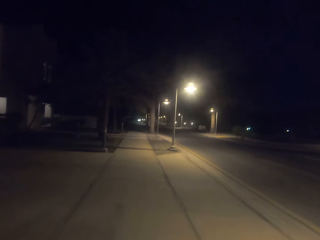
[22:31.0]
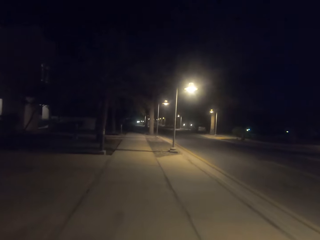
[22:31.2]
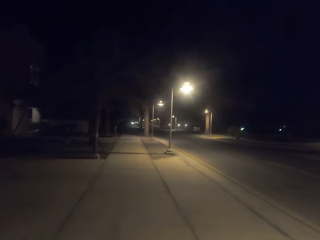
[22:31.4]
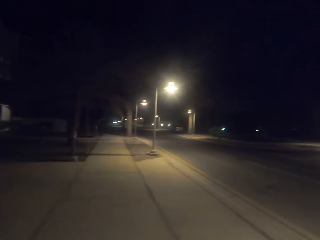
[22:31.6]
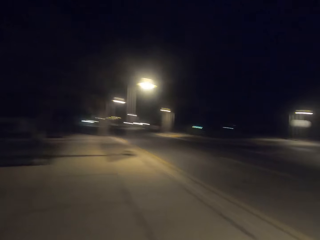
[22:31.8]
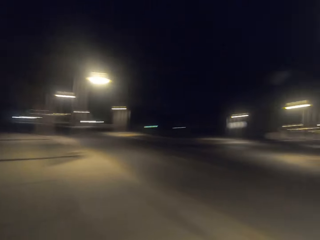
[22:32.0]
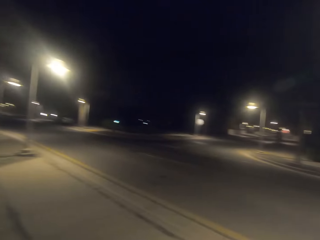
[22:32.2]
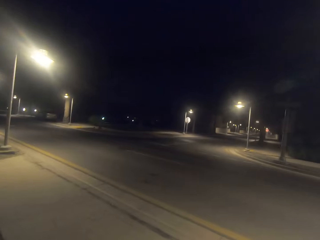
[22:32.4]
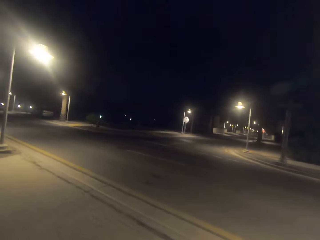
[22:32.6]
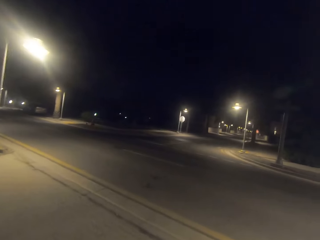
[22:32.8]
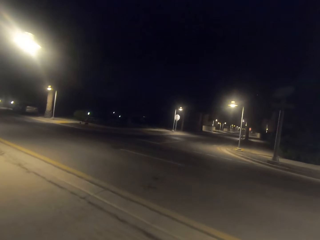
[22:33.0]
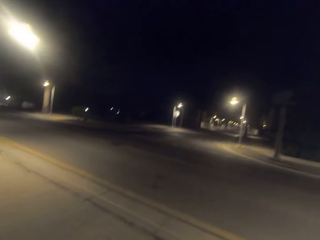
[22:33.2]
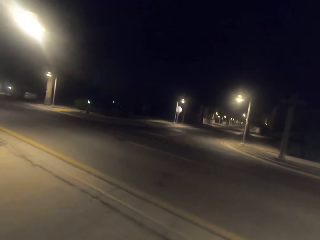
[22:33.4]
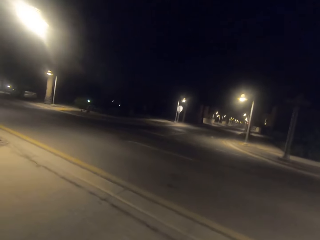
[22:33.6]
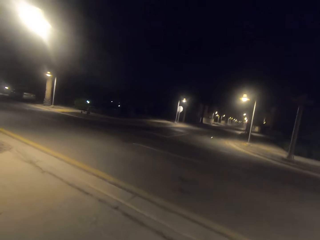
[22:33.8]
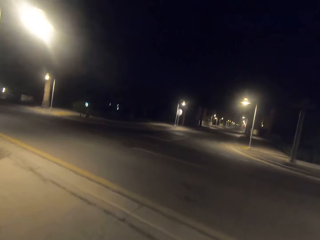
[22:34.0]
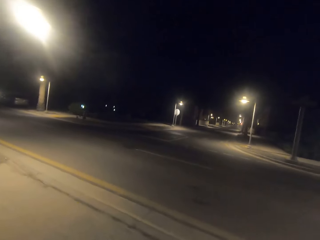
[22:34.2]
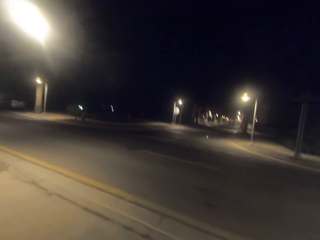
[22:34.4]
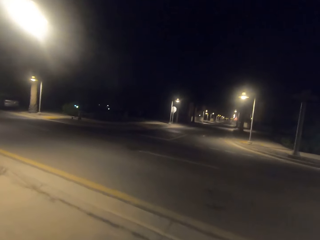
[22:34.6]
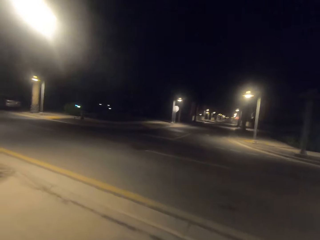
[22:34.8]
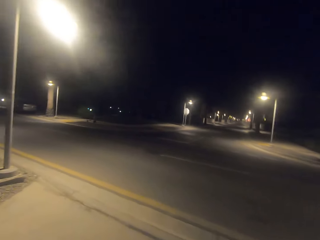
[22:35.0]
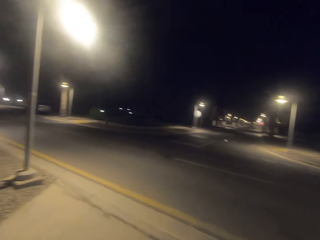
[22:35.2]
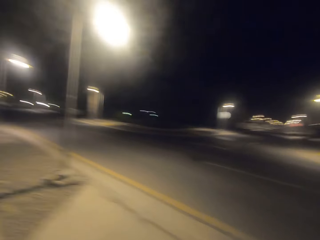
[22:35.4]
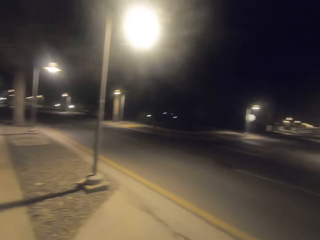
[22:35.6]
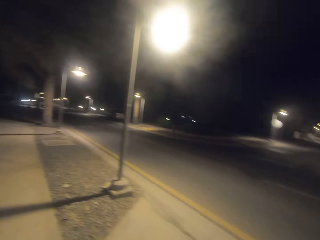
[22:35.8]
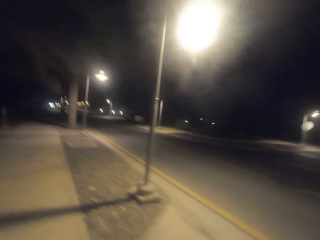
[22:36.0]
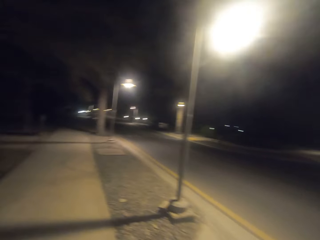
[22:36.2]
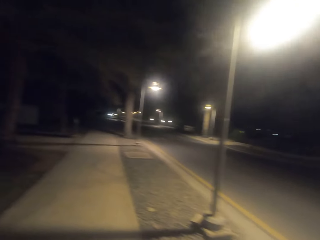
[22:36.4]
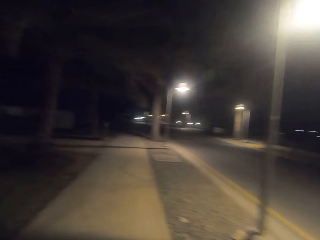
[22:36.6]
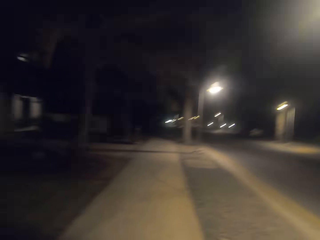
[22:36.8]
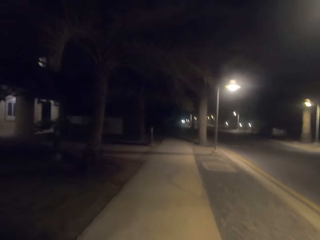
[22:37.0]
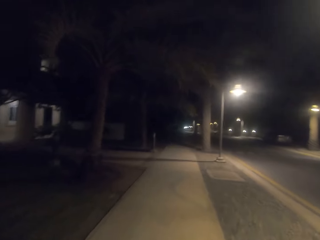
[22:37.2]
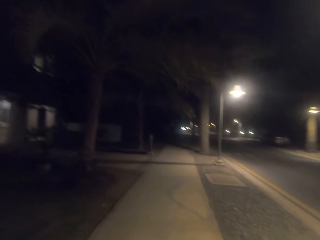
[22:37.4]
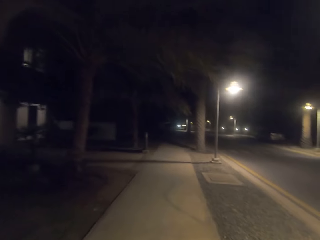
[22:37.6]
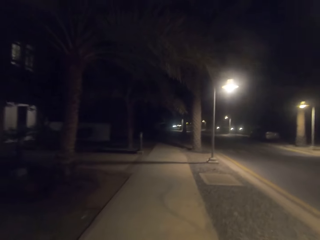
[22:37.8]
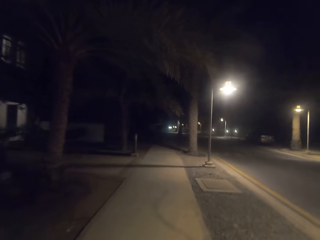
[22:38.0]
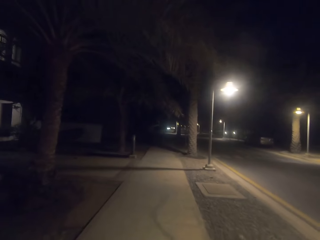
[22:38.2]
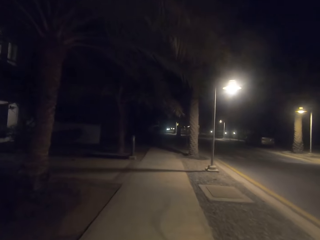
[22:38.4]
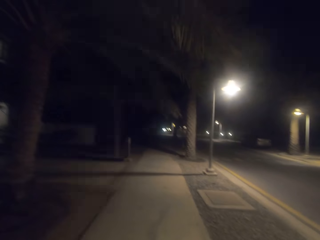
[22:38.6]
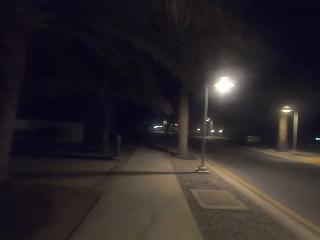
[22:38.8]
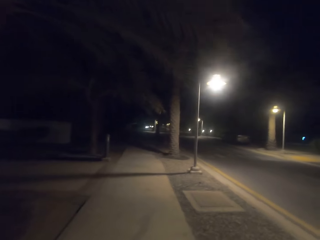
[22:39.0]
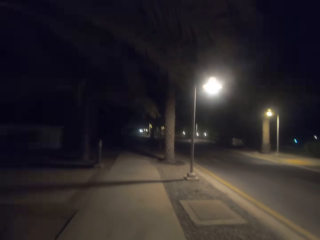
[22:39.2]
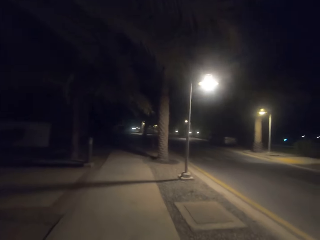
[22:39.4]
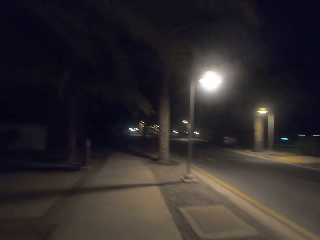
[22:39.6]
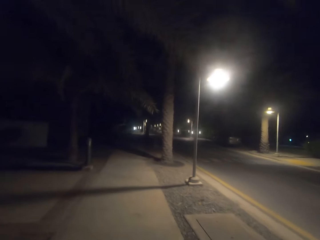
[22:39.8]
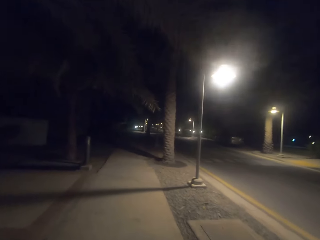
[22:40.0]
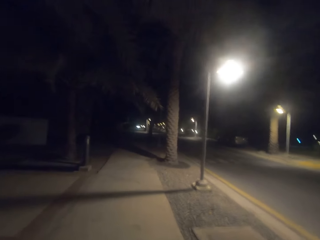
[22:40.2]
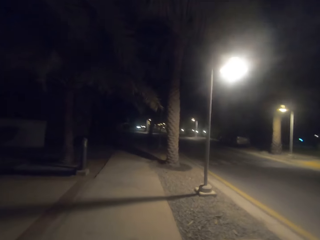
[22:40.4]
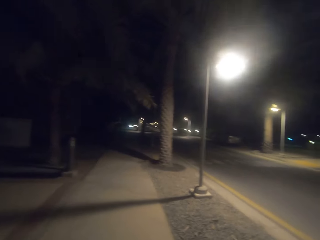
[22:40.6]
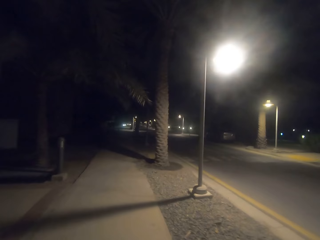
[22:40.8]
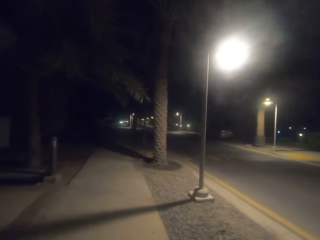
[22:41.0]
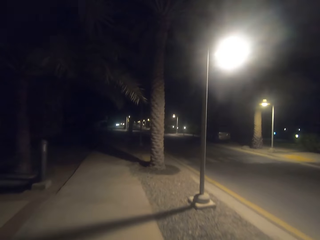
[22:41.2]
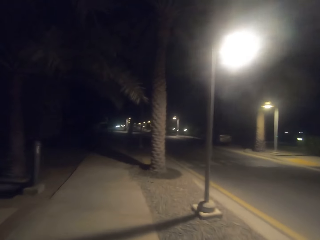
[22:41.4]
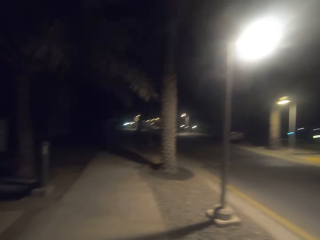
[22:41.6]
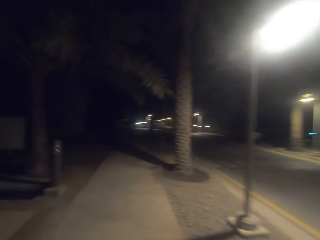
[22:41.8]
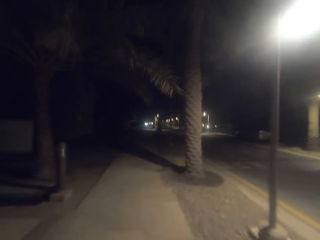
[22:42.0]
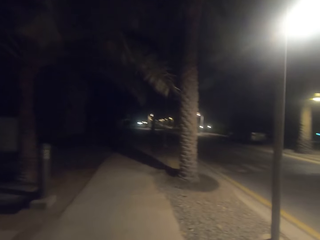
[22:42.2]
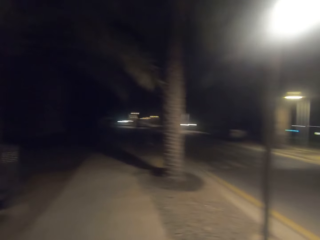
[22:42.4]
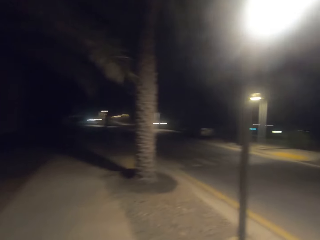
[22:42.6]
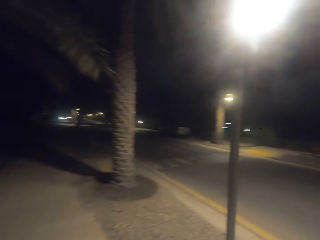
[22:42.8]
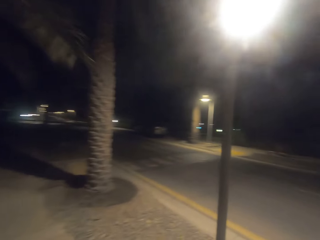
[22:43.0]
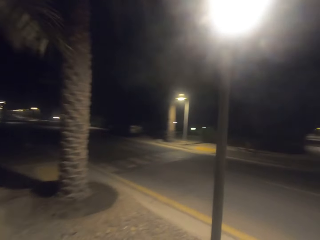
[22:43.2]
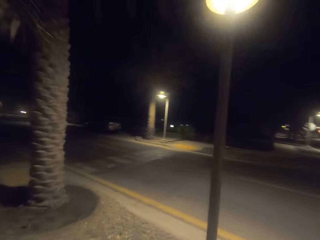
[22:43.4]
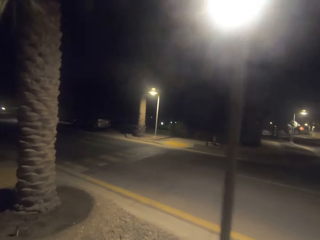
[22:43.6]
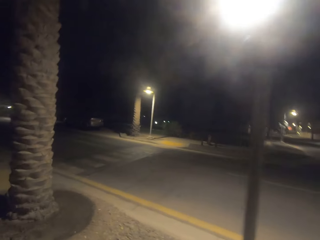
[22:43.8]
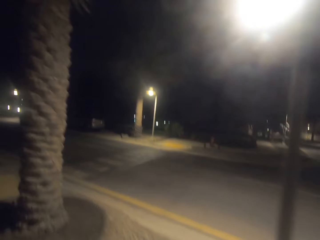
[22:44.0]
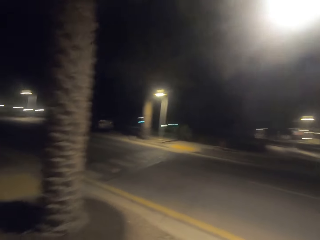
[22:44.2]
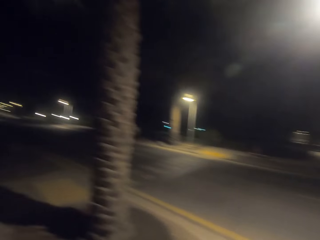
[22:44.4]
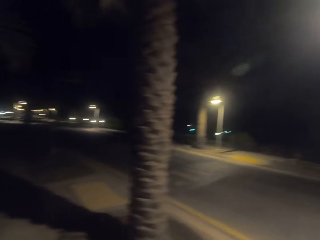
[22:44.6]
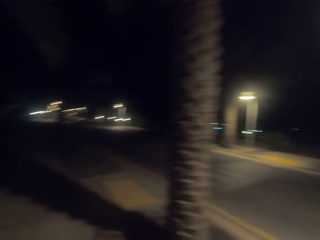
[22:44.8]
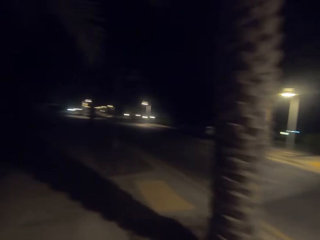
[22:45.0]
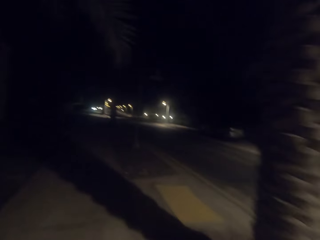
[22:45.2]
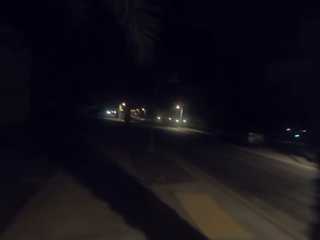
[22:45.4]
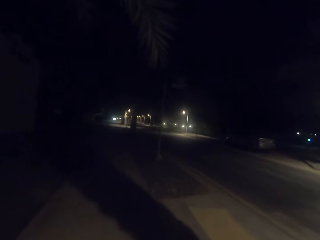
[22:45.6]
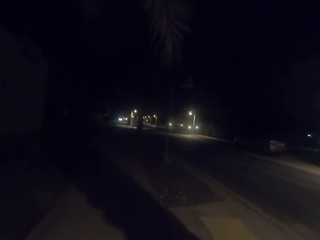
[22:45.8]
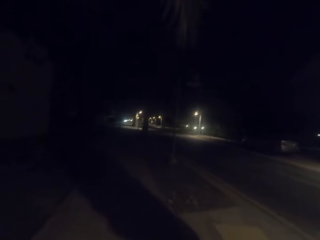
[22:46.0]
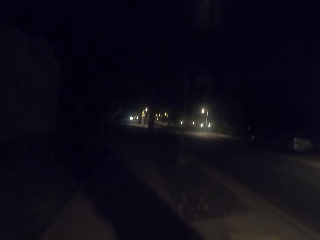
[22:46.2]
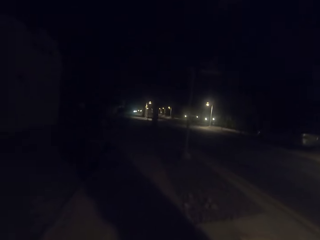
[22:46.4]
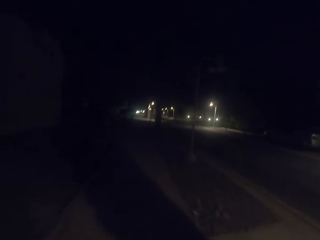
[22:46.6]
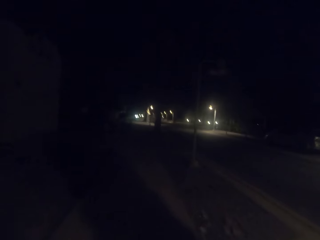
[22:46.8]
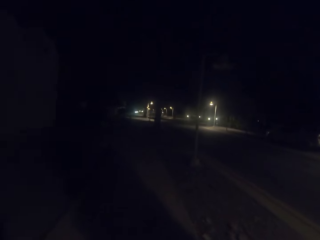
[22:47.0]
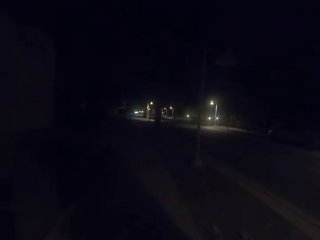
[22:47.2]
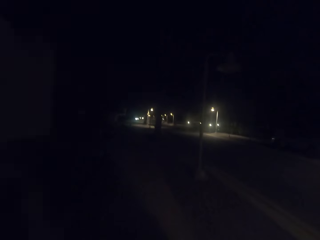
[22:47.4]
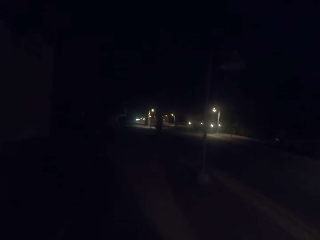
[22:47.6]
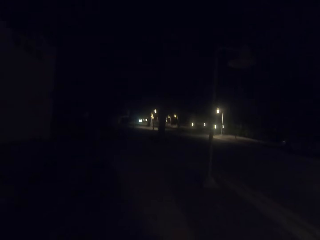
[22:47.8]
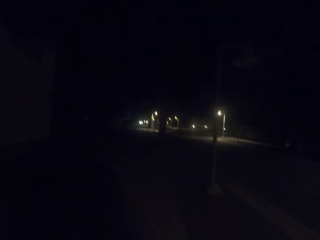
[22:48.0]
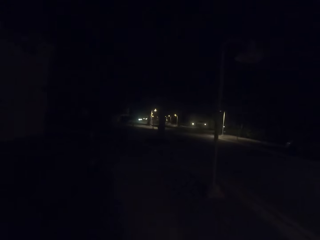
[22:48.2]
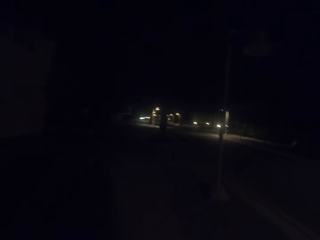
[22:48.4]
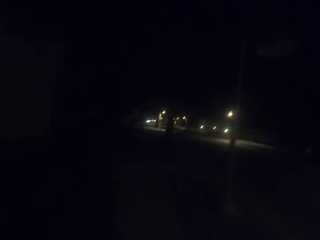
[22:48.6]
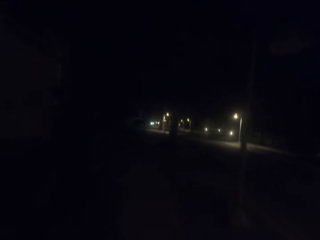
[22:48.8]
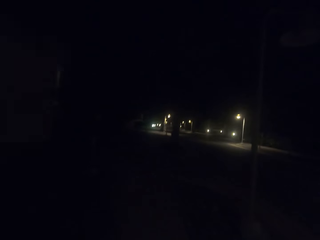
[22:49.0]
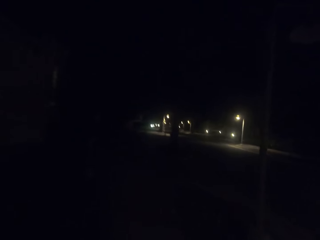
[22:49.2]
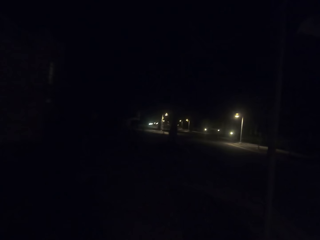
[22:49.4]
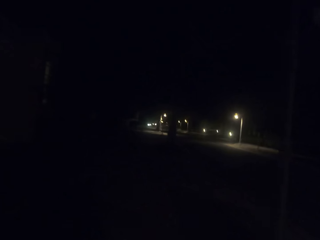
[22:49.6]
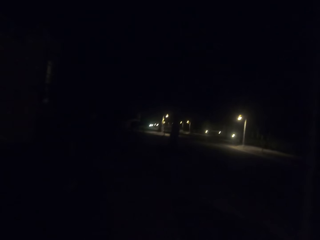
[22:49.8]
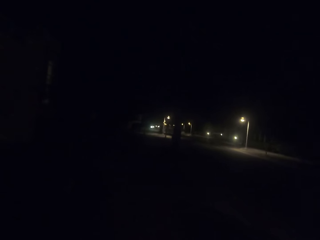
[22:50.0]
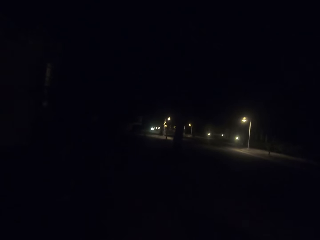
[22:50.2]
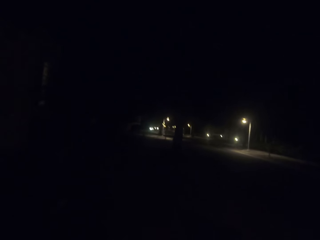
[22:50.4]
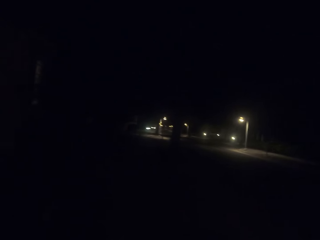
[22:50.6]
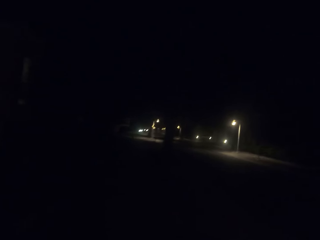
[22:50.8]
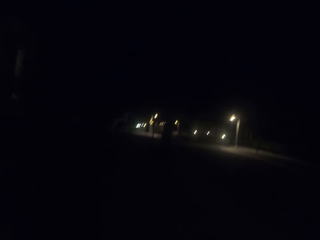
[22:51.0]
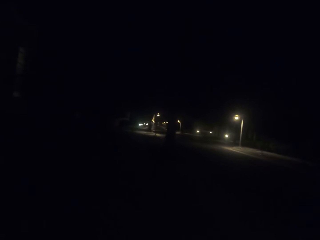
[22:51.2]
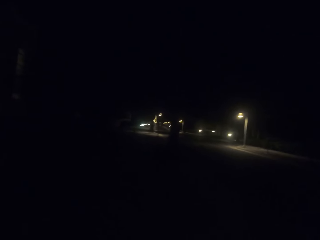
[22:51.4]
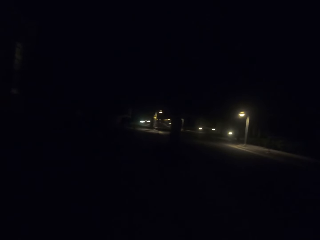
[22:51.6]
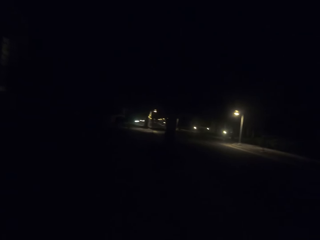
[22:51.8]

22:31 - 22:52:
The camera wearer looks around the road. They walk down the pathway. They look around the road. They walk around the road.
